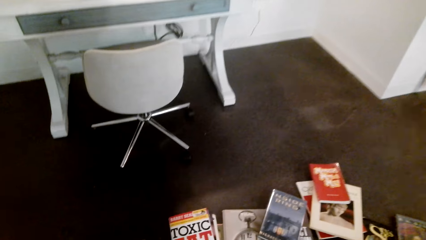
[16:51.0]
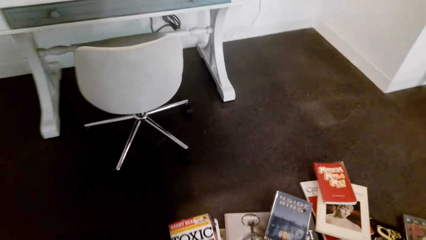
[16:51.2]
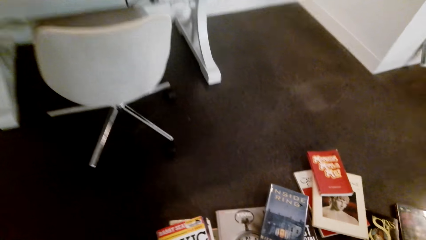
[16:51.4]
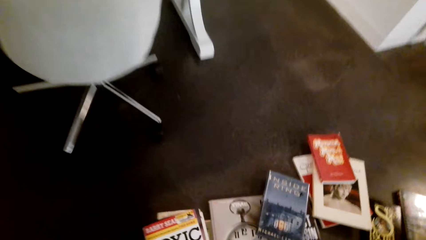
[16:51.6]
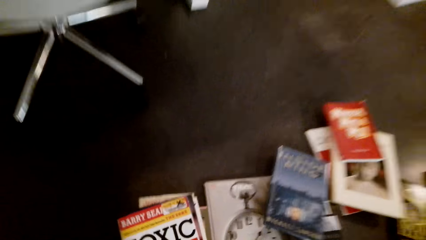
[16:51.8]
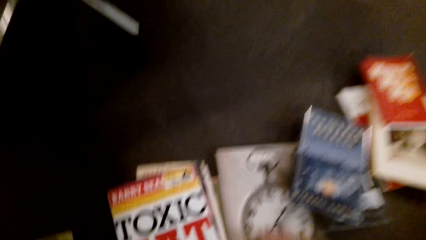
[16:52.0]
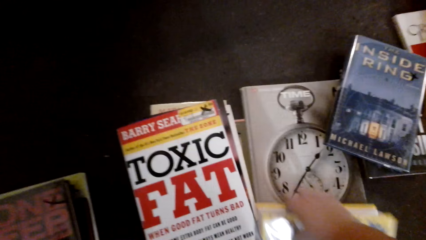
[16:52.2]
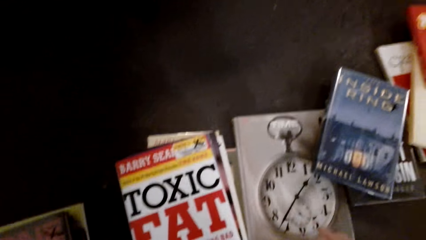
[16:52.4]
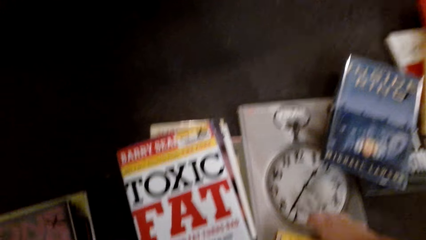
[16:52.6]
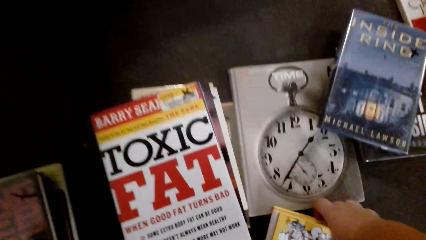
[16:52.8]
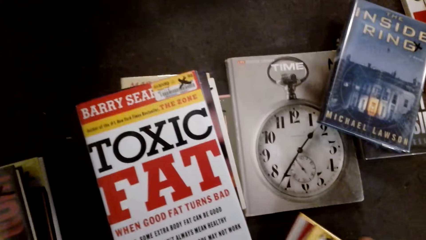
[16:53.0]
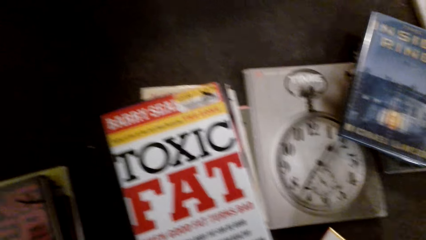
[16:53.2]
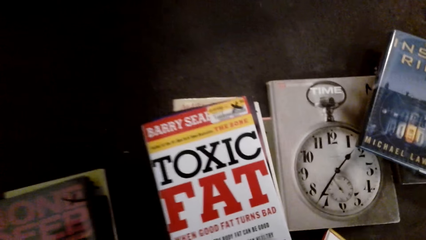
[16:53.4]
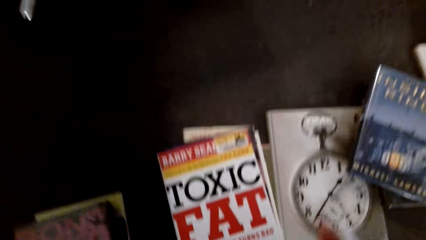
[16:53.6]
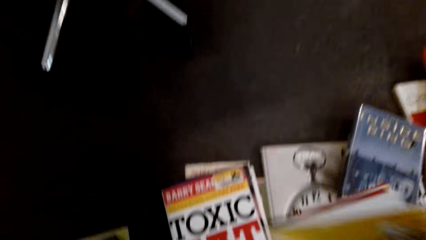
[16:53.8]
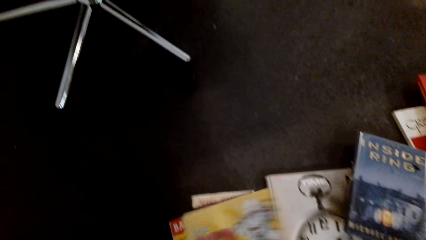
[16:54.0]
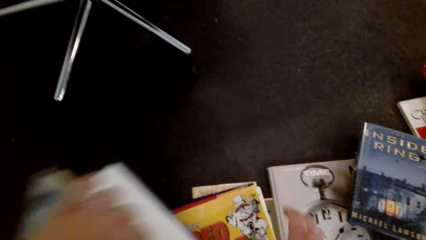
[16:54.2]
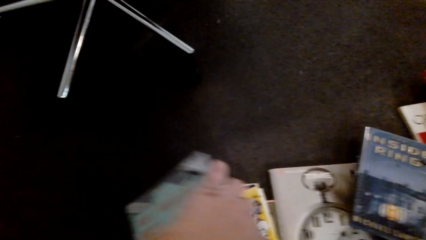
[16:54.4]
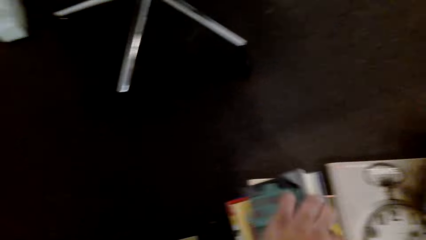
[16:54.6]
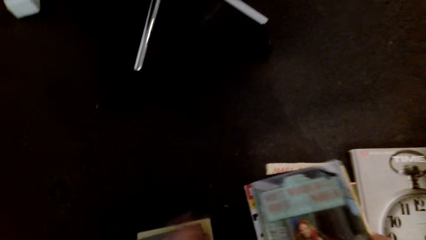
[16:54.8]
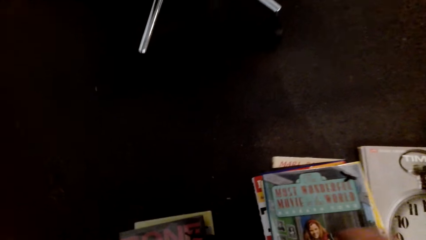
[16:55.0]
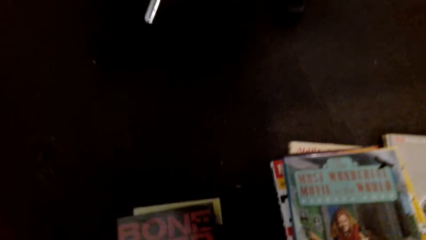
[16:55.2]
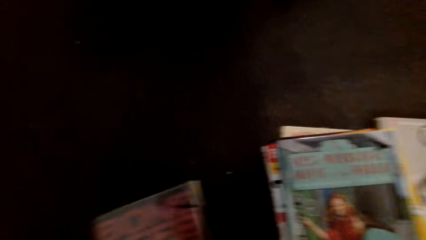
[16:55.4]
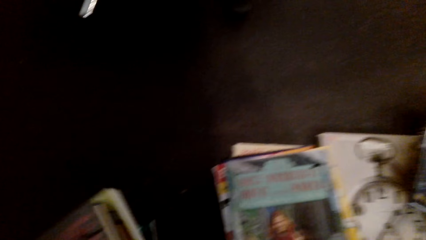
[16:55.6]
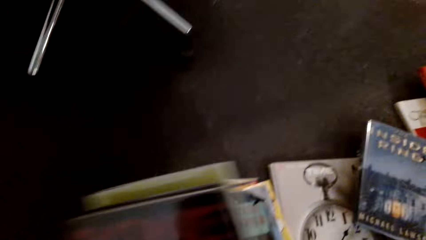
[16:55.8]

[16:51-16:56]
The camera wearer collects the books from the floor.

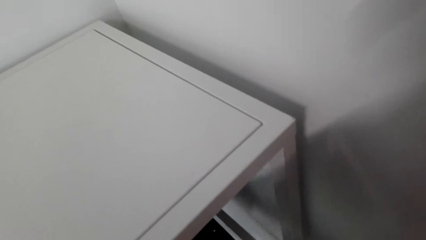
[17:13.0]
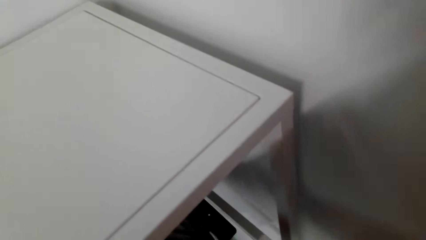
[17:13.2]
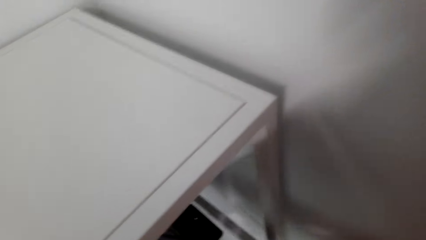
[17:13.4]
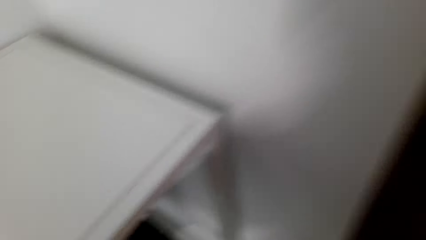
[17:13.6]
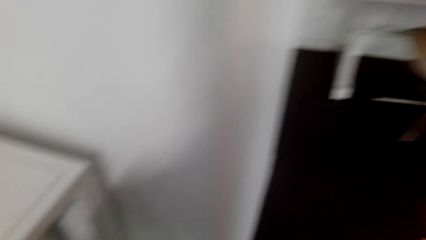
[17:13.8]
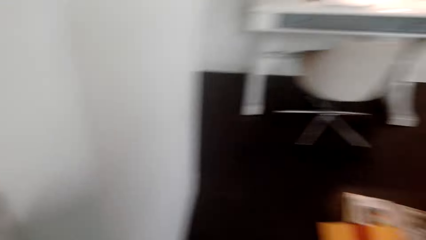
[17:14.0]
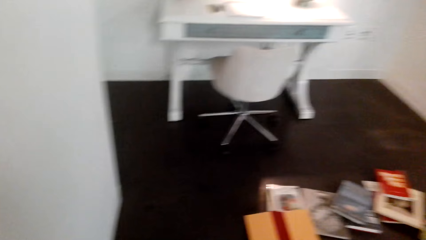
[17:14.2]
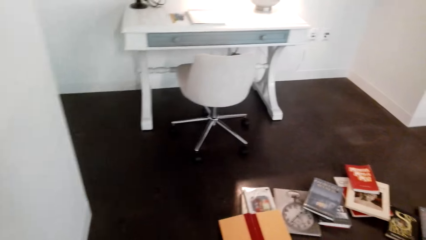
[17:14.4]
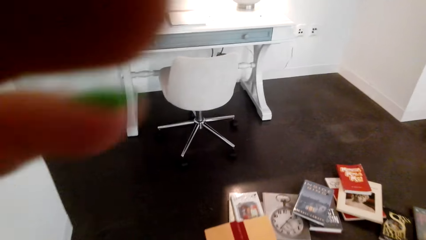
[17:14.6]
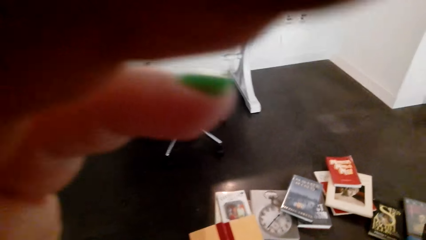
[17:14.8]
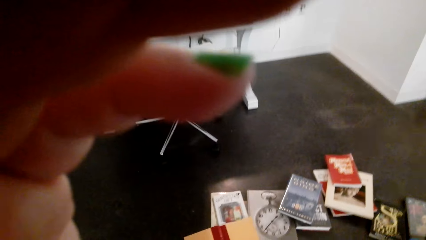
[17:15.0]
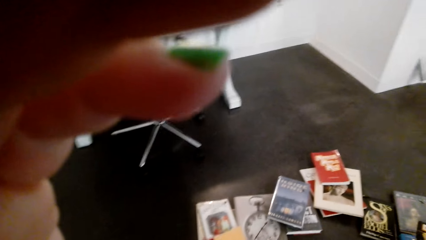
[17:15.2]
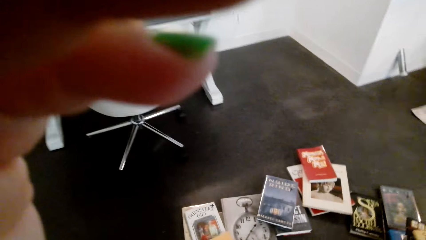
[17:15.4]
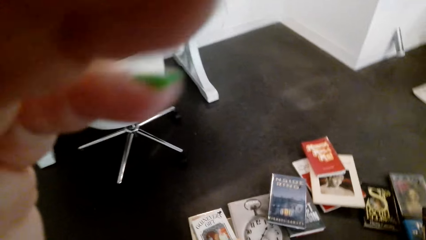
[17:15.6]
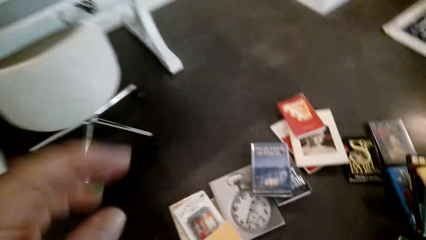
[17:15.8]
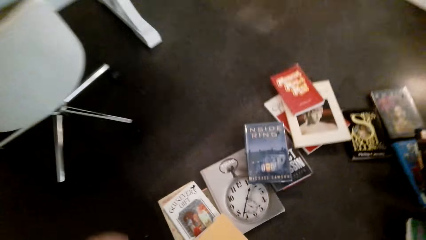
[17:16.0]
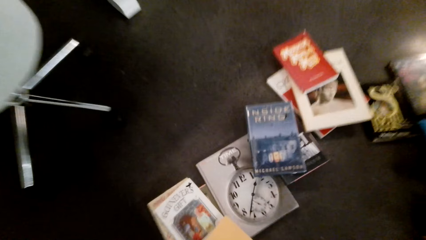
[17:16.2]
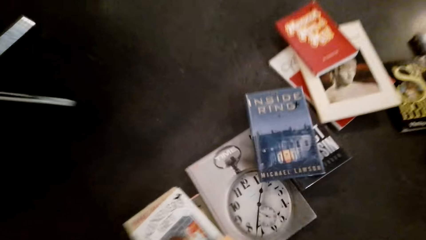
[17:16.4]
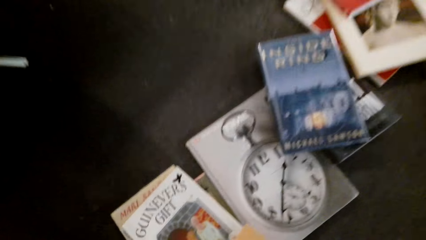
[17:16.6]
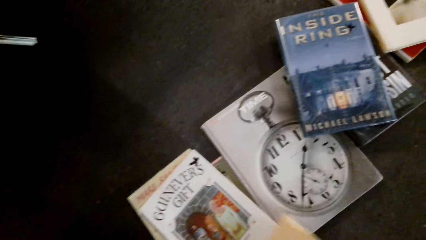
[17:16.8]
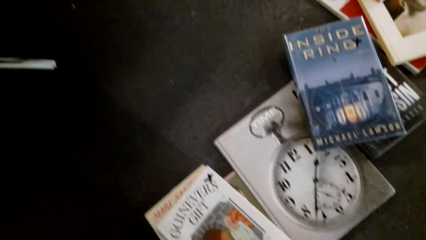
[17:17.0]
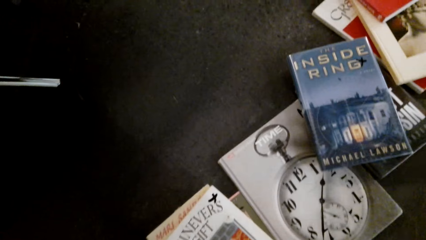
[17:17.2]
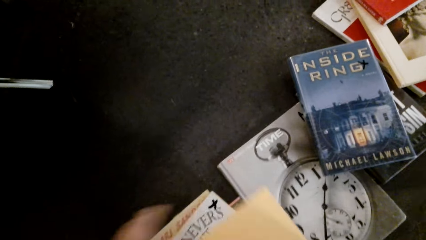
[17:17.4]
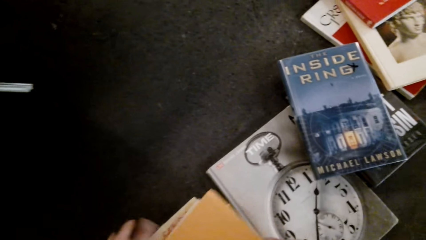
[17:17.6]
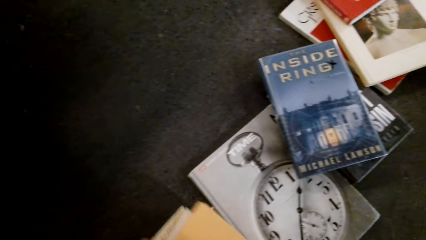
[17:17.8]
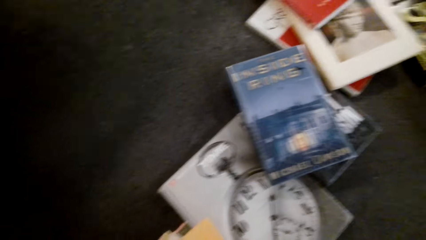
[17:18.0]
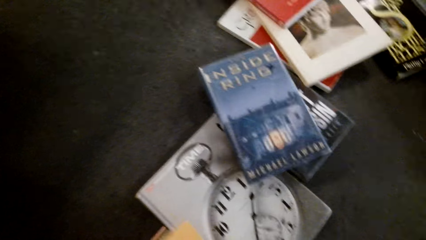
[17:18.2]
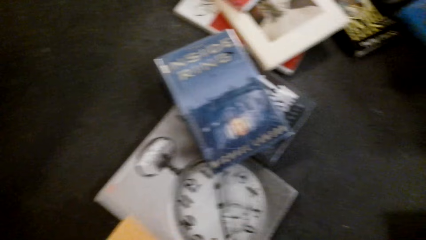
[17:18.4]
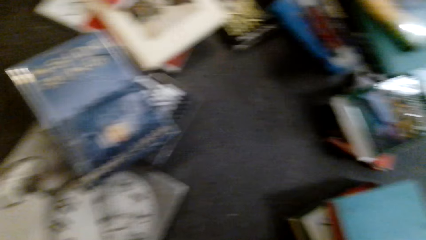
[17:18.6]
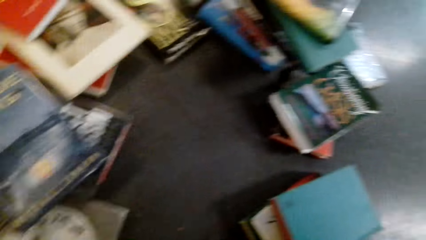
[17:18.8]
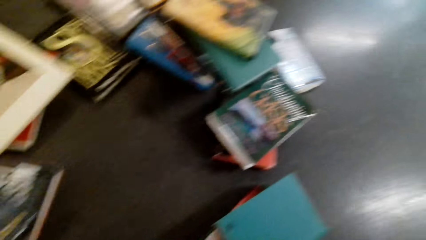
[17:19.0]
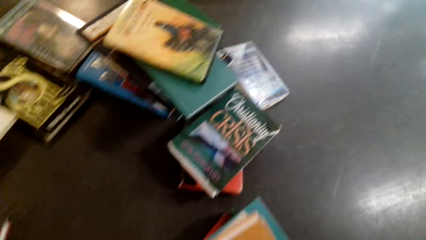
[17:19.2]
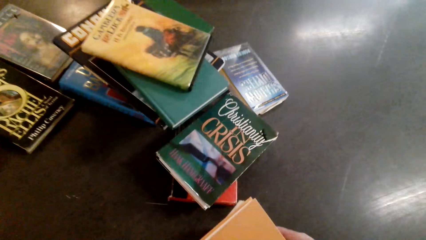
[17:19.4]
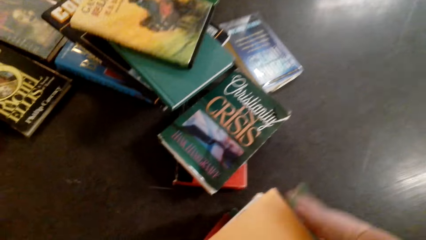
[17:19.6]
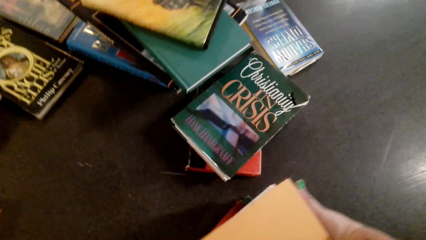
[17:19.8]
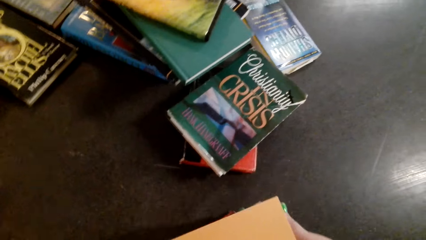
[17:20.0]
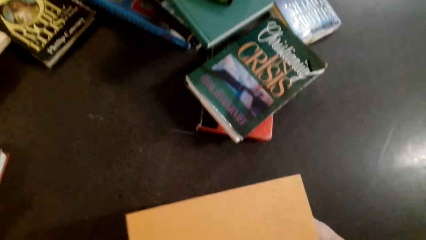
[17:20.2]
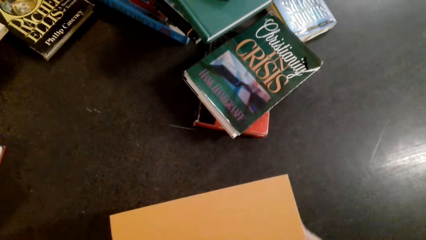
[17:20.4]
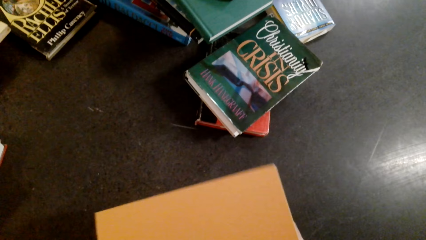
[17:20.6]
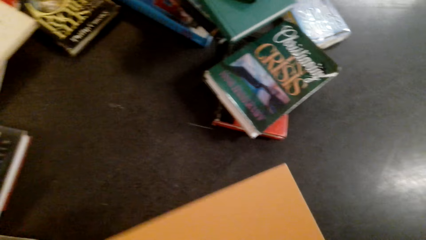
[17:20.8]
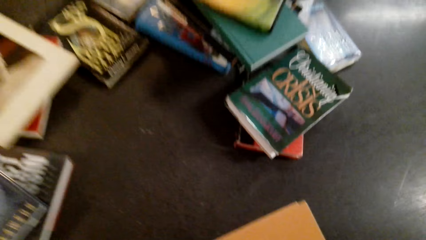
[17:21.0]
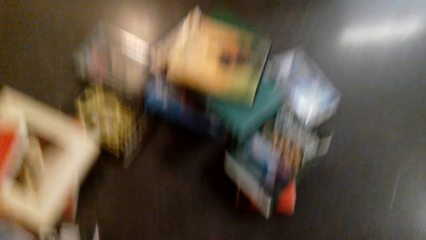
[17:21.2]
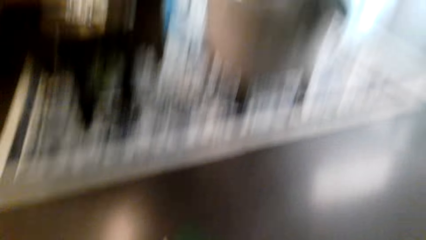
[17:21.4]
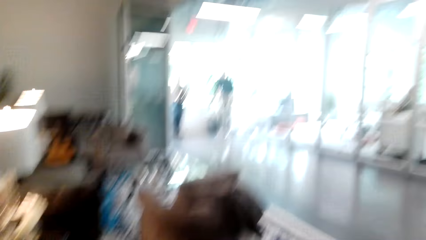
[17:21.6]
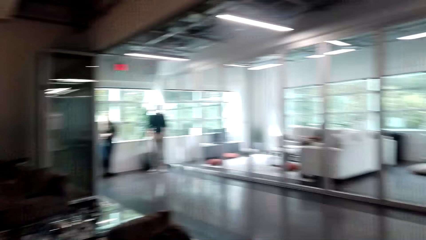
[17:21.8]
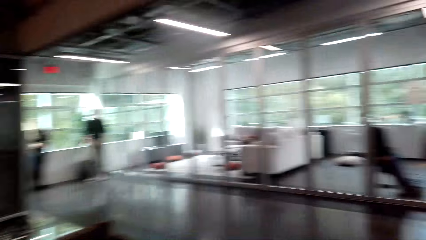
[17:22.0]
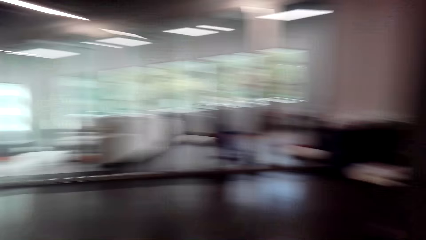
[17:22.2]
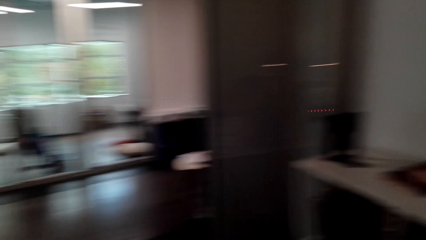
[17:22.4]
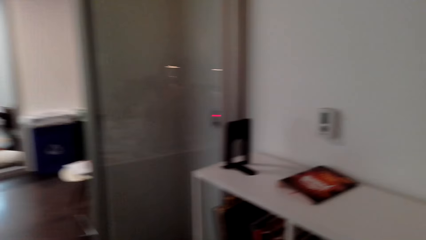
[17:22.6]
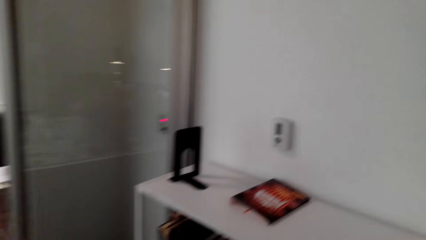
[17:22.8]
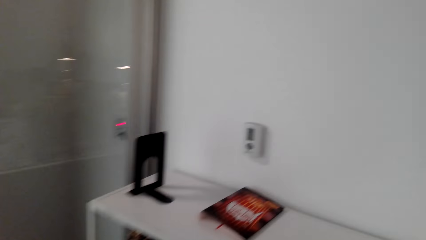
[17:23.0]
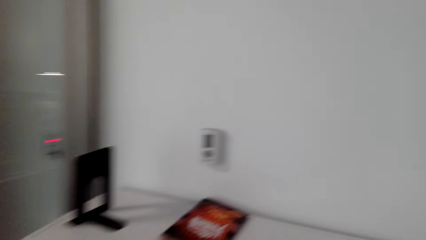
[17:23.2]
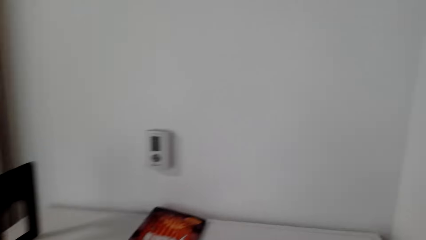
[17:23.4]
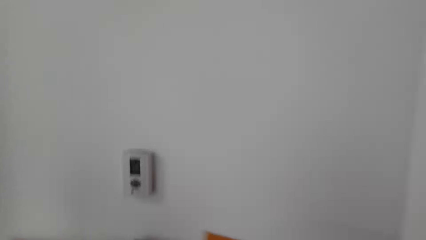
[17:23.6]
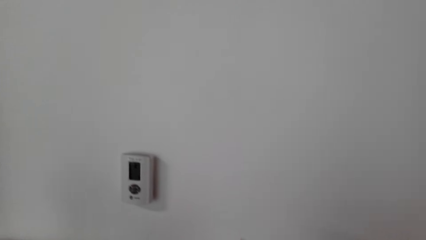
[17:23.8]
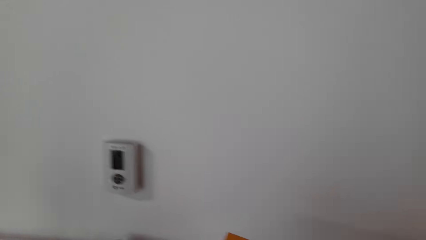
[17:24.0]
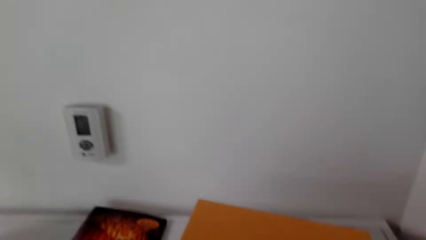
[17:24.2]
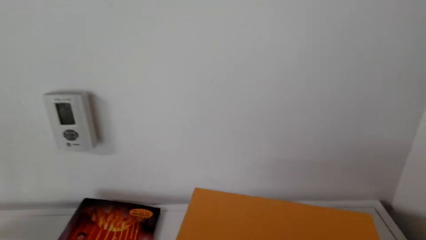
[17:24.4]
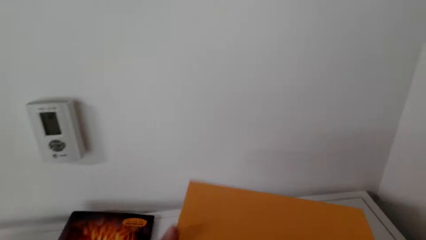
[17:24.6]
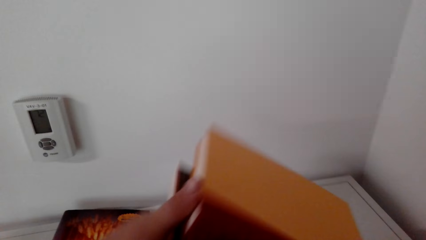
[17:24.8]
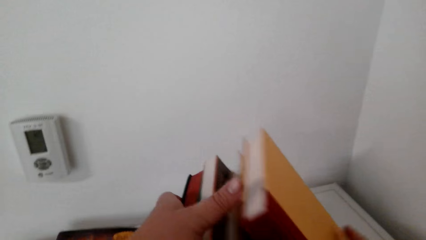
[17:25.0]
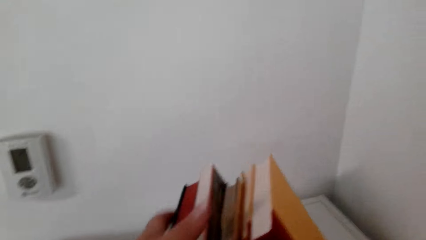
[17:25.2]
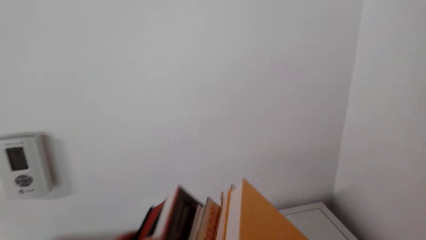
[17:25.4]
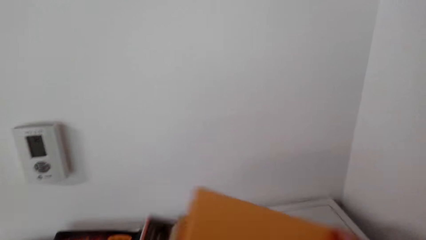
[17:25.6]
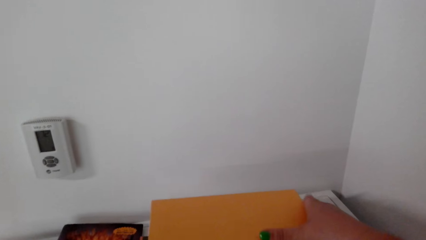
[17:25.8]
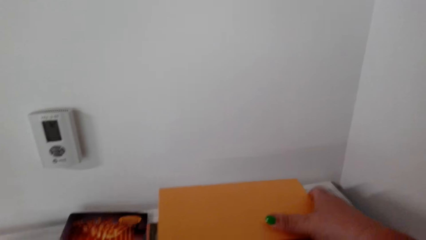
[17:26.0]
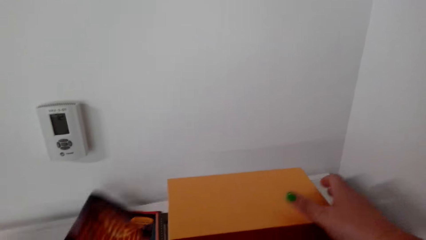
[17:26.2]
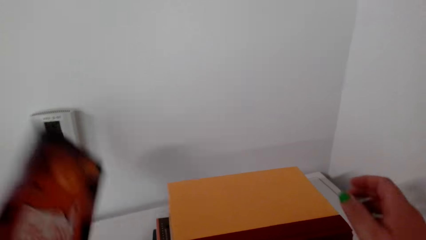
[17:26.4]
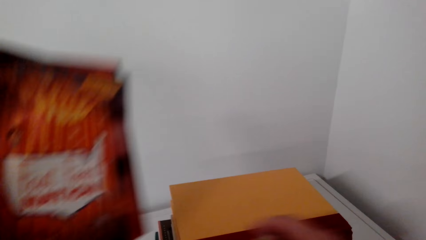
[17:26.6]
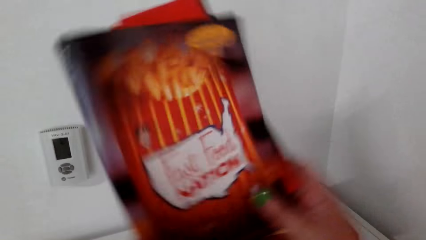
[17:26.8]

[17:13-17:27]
The camera wearer holds something. They fix the camera. They collect the books from the floor. They look around the room. They walk towards the cabinet. They arrange the books in the shelf. They place the books on the cabinet.
